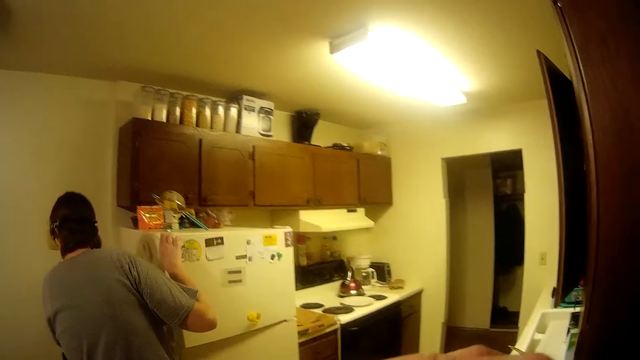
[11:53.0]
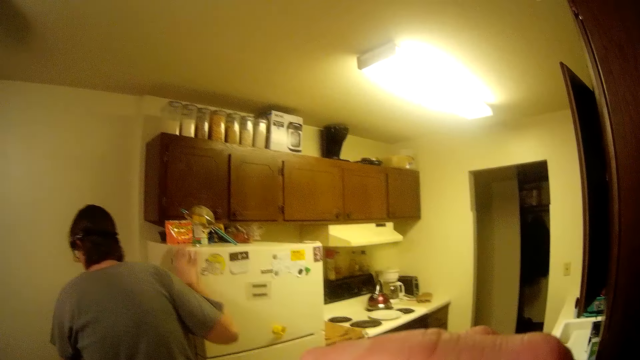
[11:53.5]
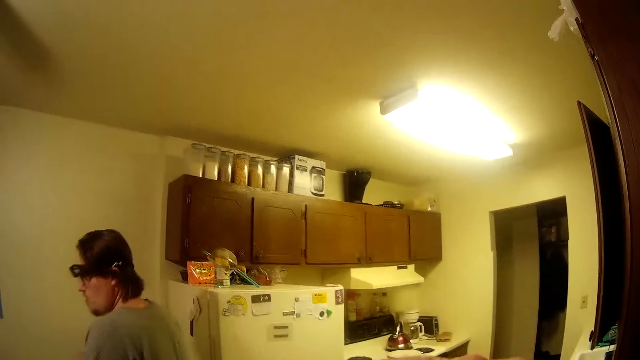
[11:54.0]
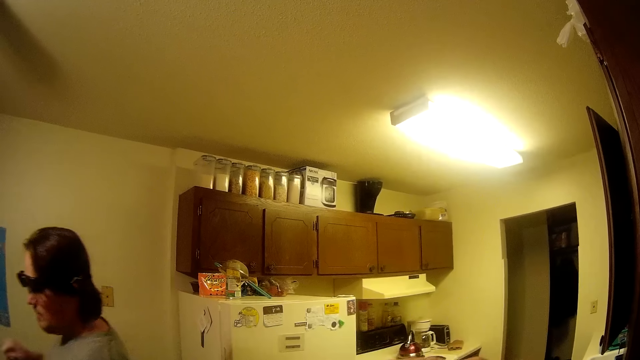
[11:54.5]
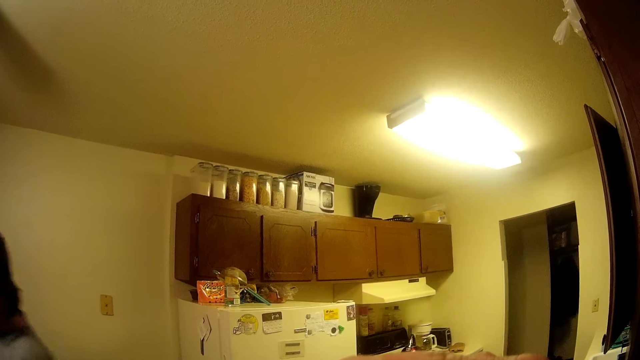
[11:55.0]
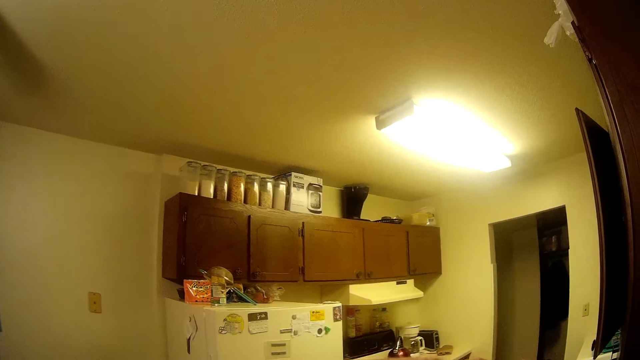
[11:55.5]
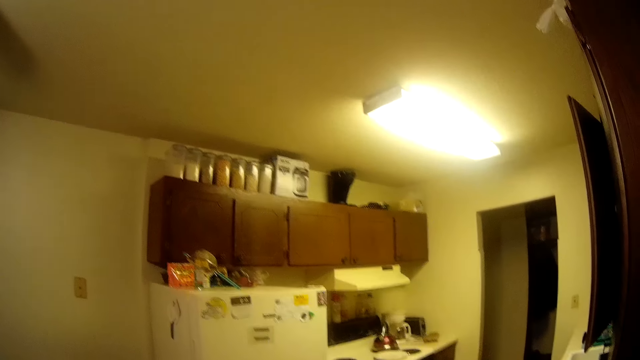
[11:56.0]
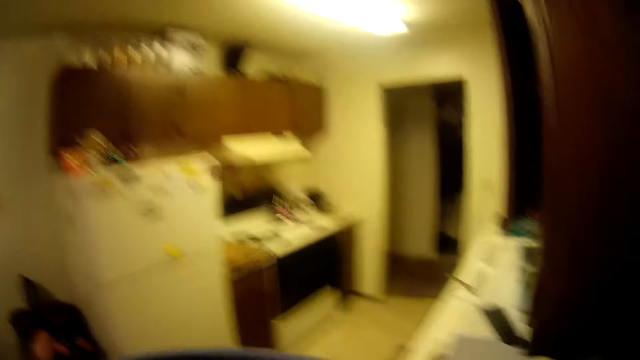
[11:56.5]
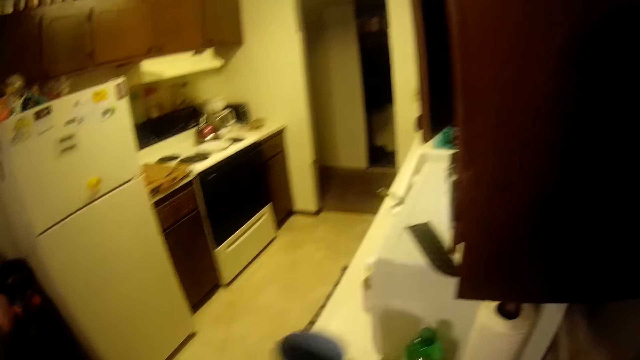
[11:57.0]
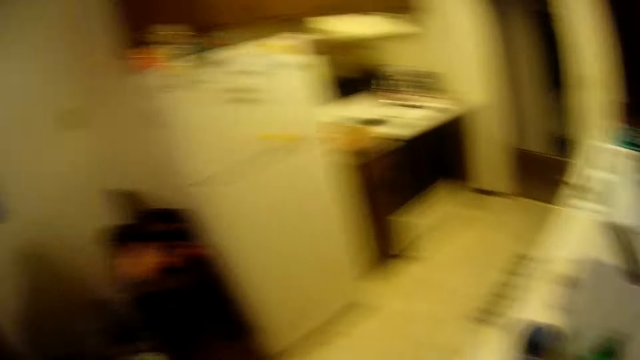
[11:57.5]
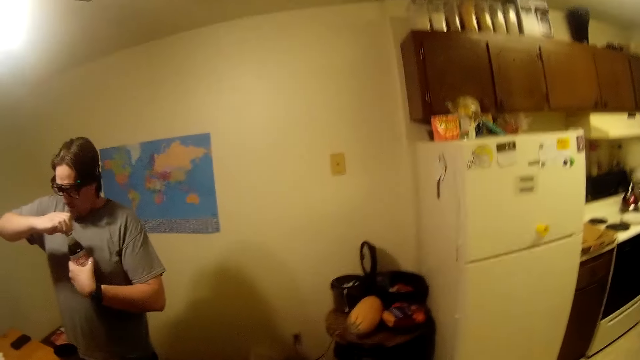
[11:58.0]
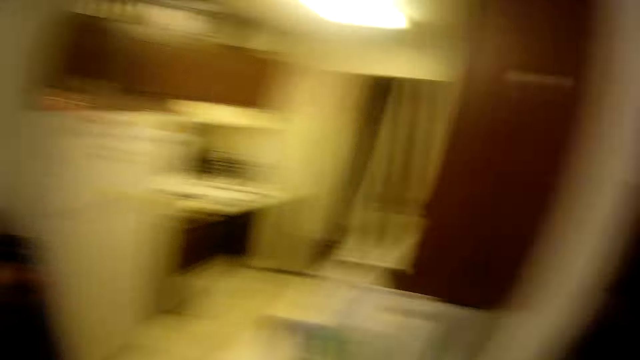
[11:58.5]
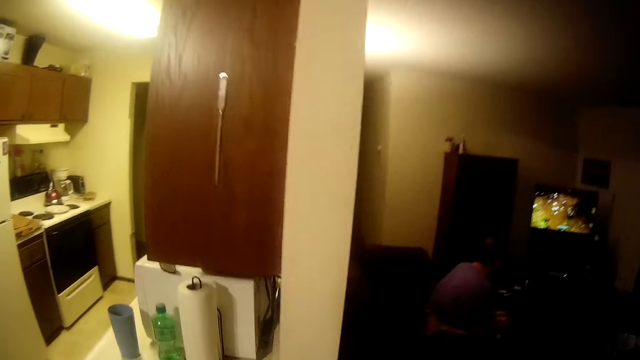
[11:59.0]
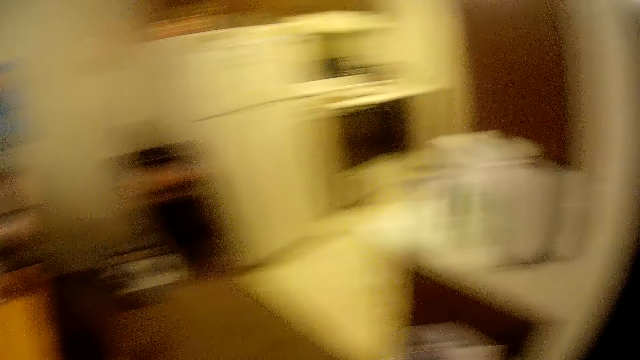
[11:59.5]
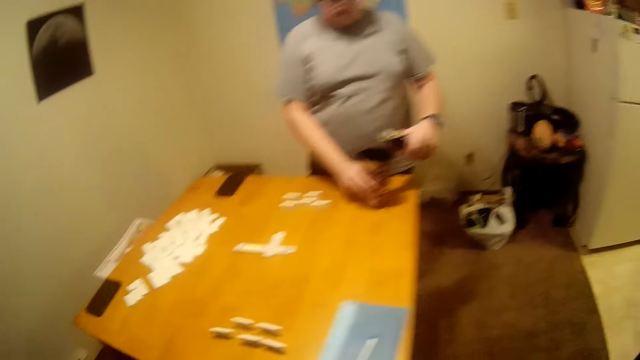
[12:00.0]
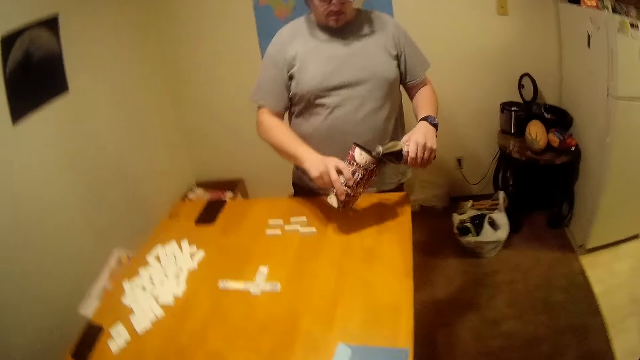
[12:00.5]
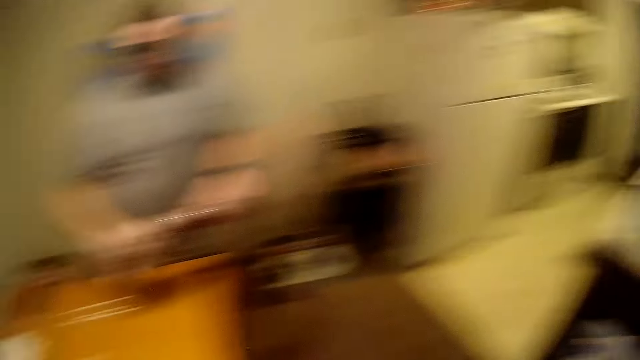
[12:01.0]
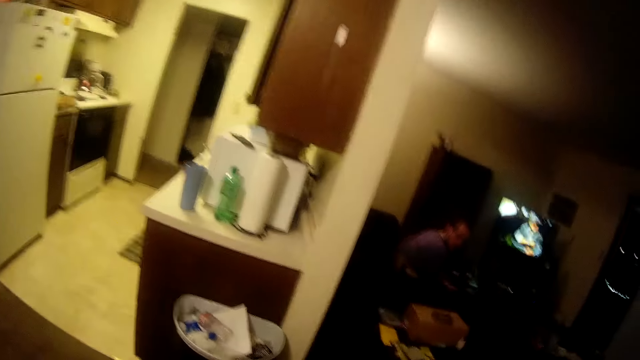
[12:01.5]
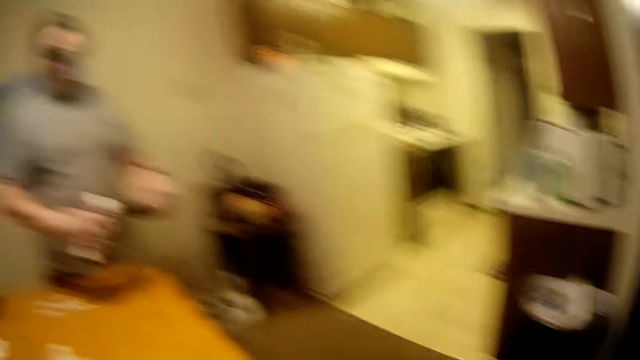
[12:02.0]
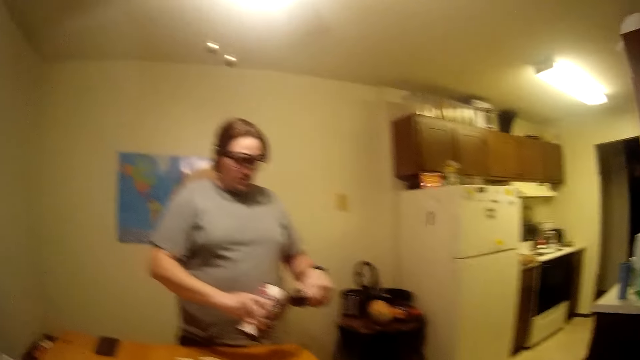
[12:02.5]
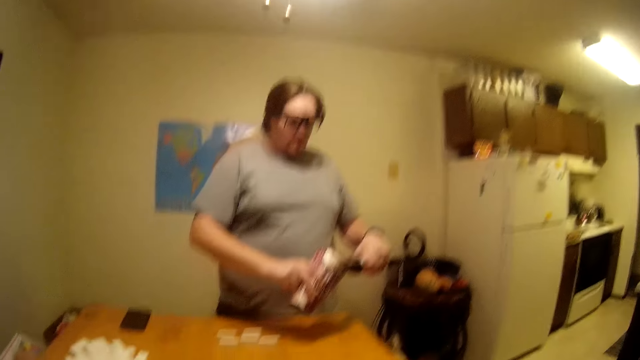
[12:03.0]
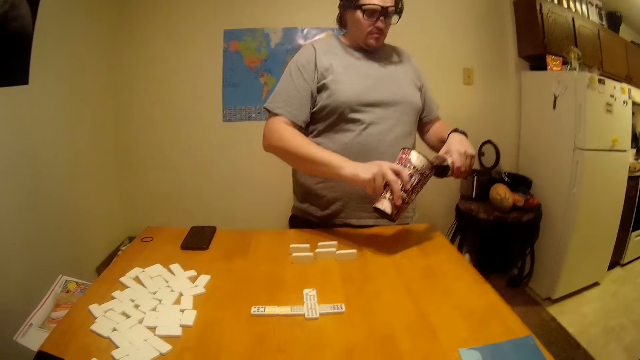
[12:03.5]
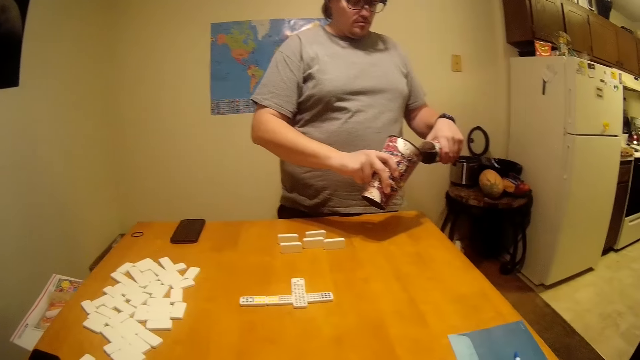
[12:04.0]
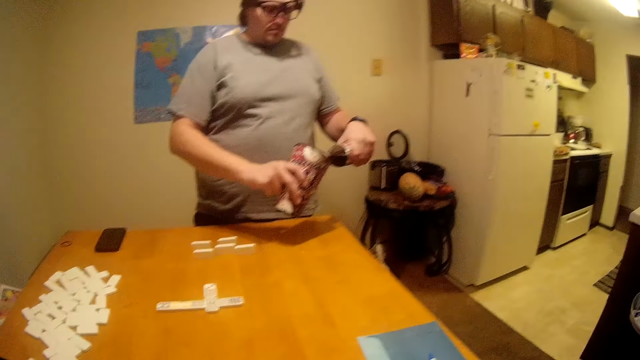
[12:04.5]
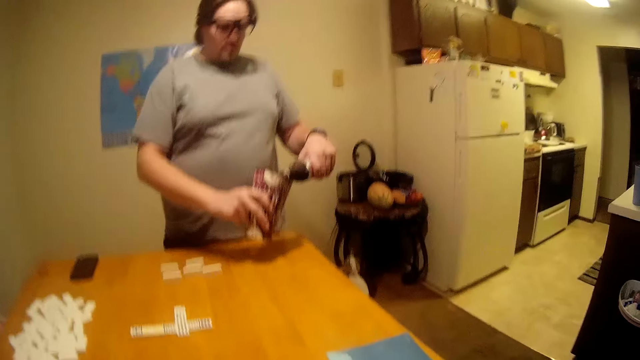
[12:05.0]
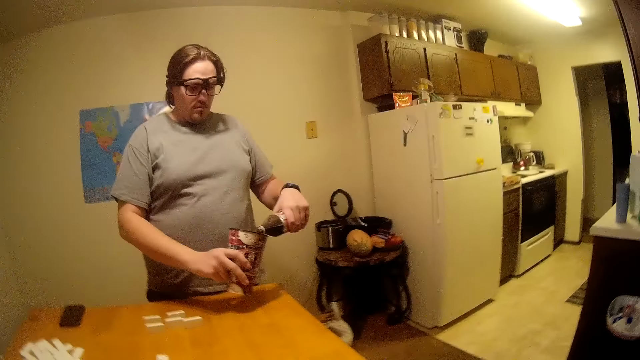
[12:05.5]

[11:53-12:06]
A man closes the fridge and walks around. The camera wearer puts a cup on the surface. The man opens a bottle. Another man watches the television. The first man picks the cup and pours the soda in the cup.

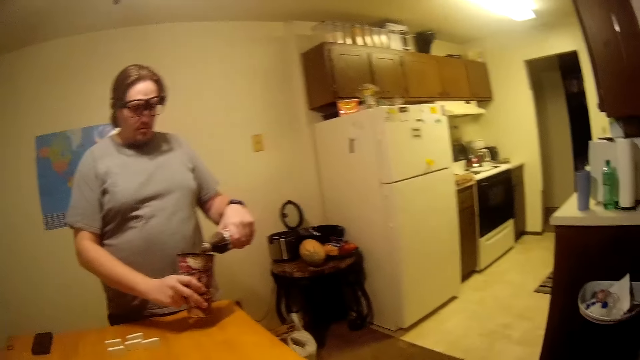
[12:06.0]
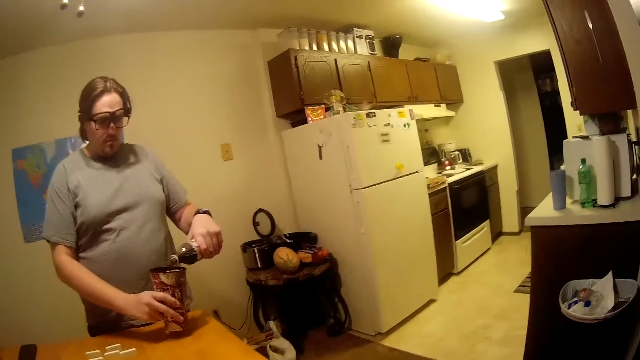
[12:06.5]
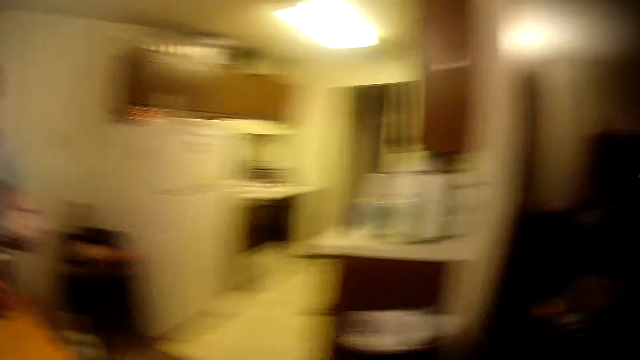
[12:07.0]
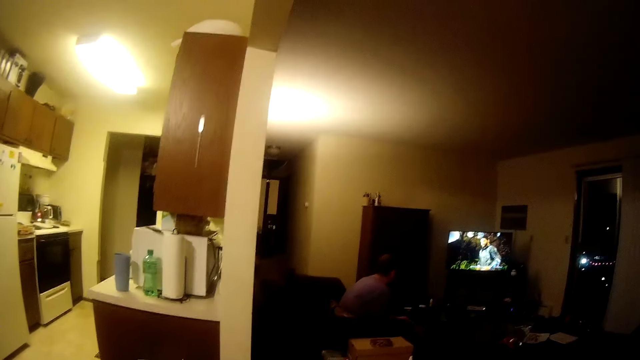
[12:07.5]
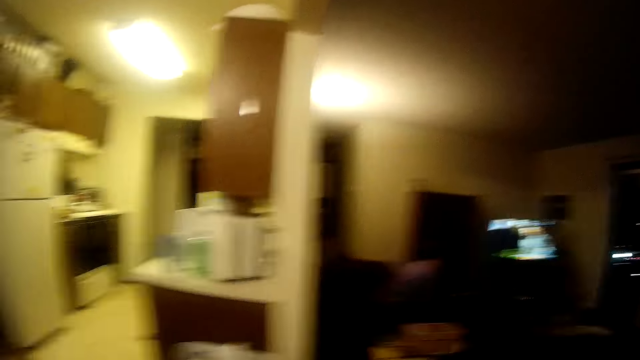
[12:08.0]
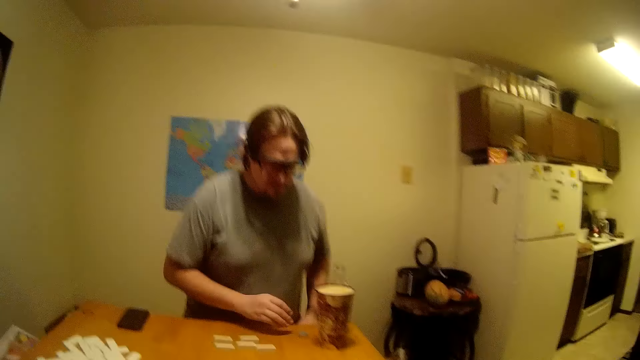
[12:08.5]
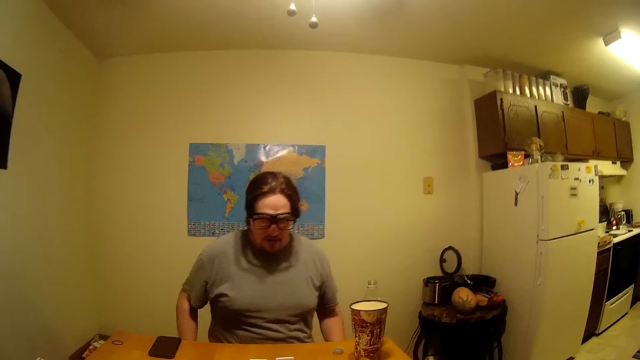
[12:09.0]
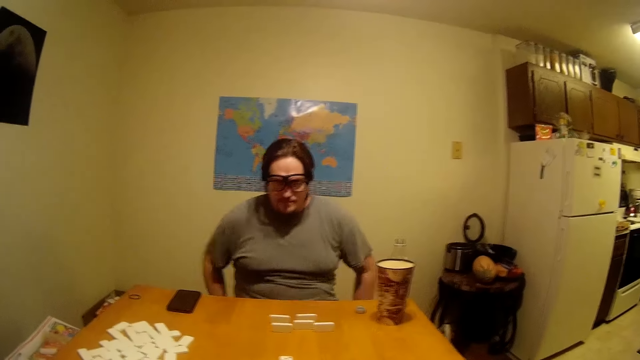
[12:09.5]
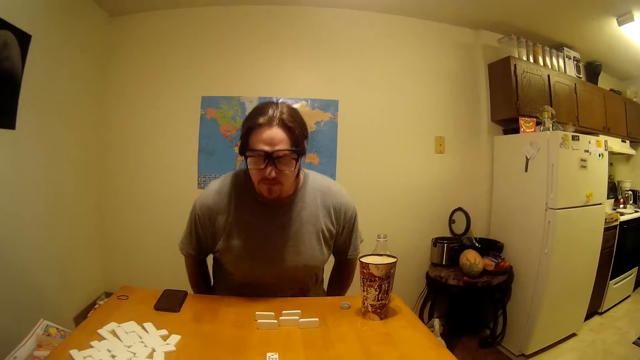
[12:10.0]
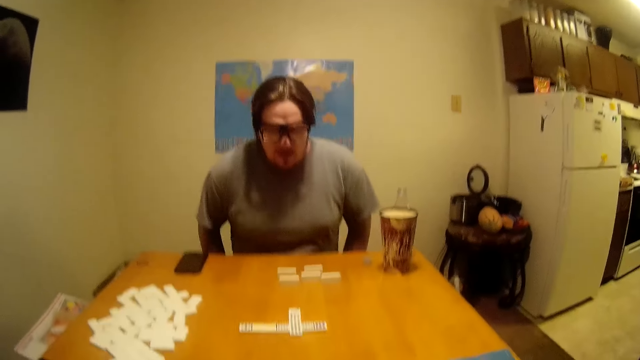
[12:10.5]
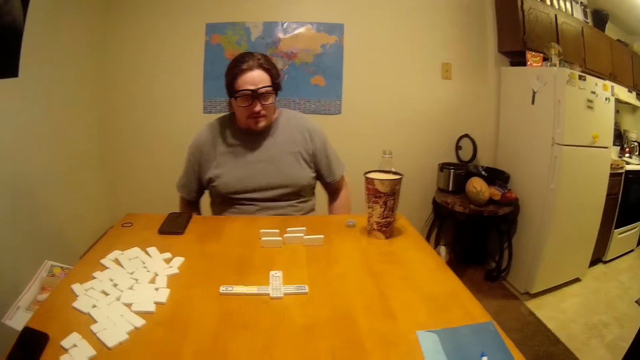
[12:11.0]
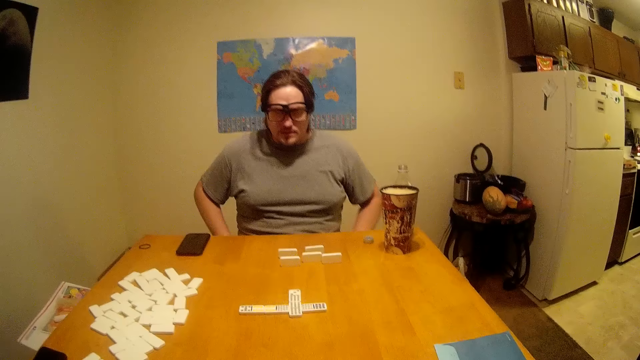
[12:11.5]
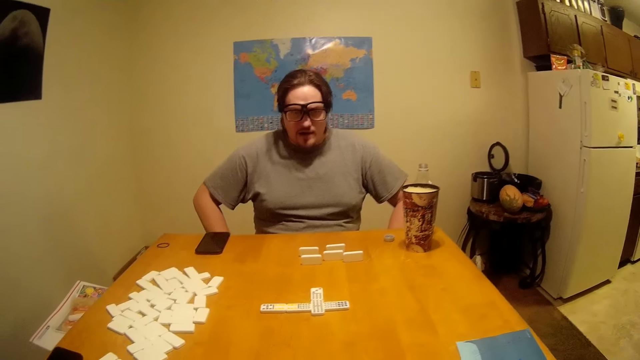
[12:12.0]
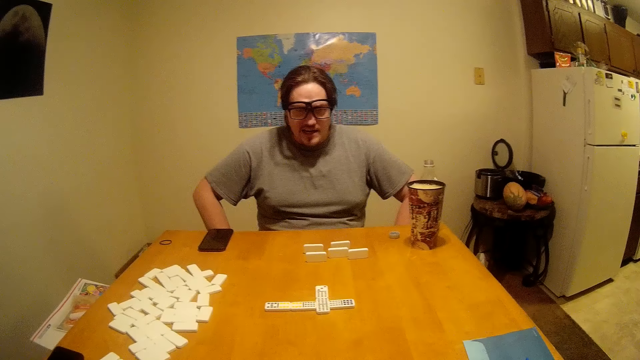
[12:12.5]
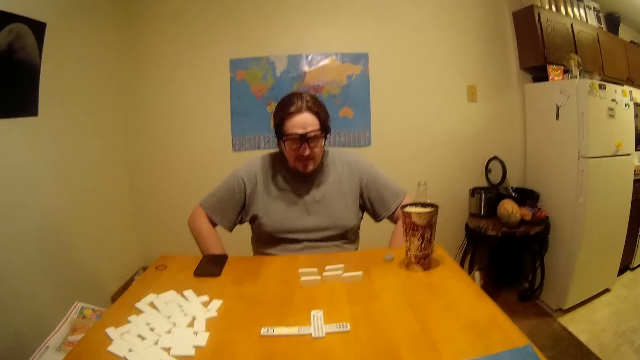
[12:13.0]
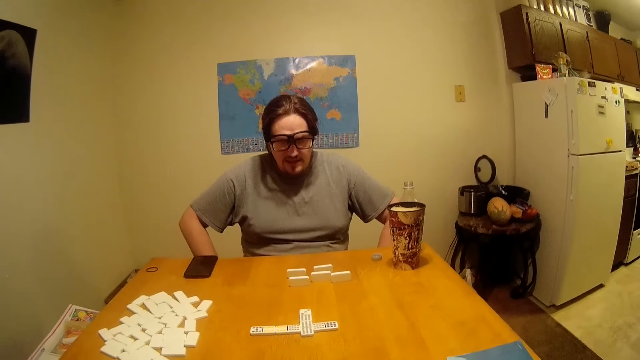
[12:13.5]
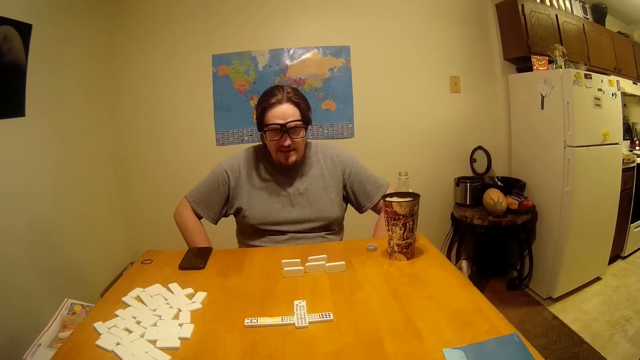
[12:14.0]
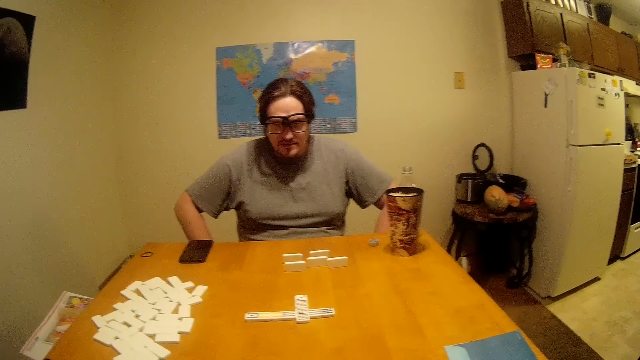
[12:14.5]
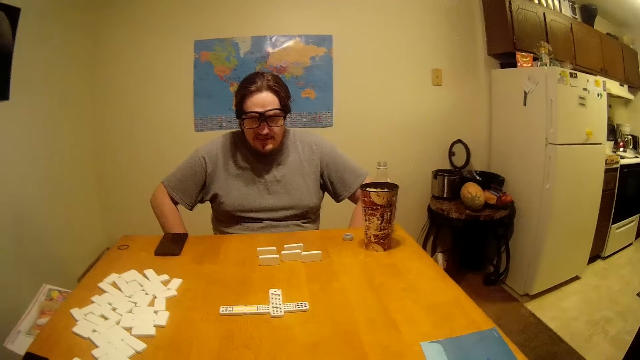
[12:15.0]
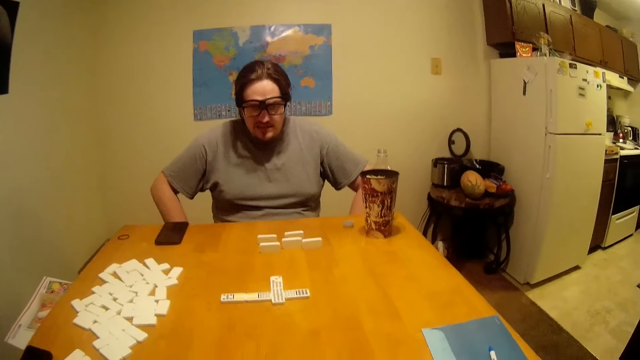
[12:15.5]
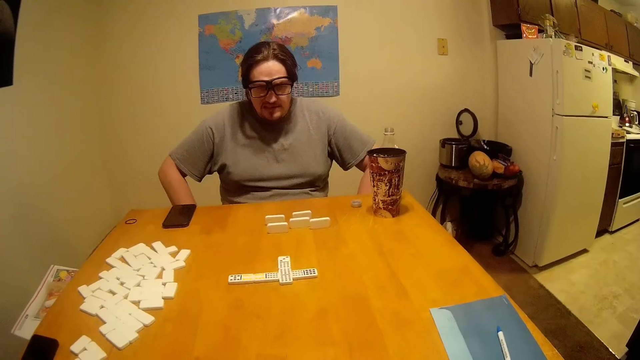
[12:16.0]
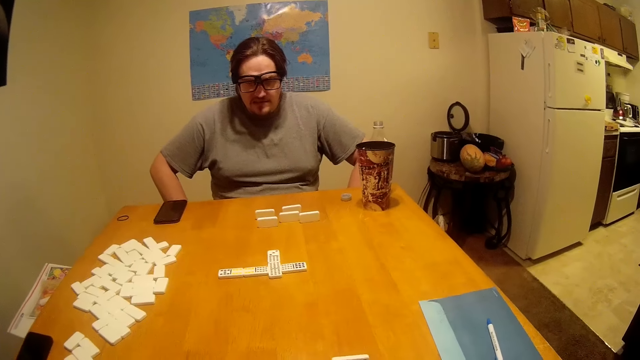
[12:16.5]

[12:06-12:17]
The camera wearer looks around. A man watches the television. Another man sits down, moves the chair, and talks.
